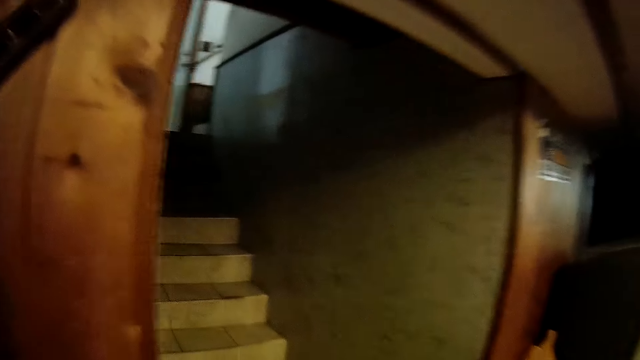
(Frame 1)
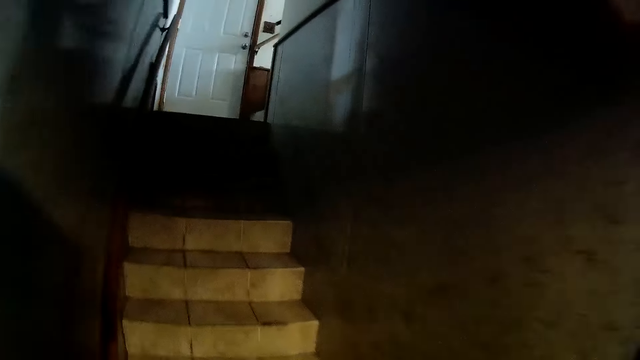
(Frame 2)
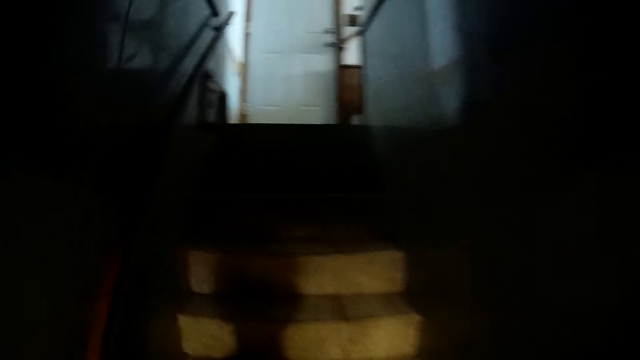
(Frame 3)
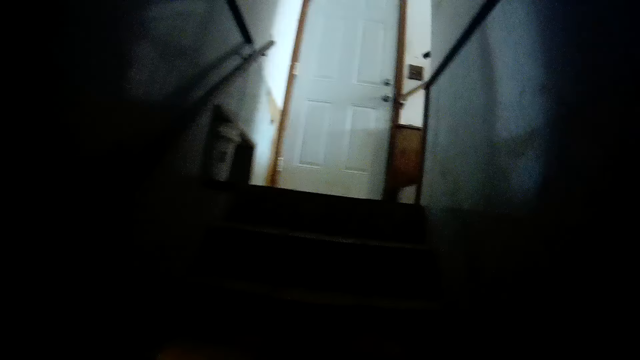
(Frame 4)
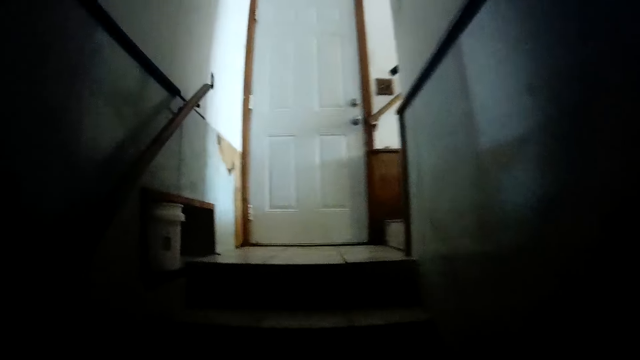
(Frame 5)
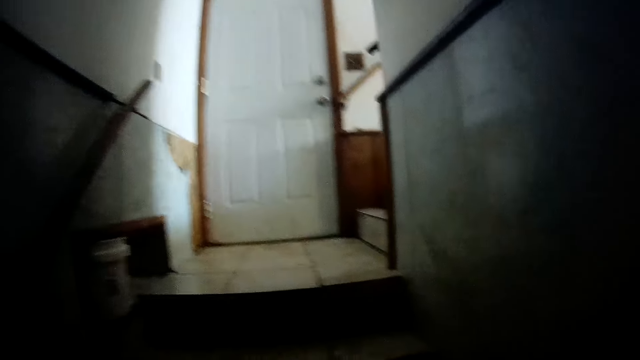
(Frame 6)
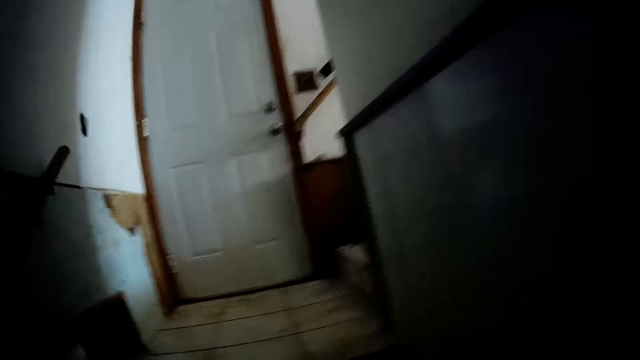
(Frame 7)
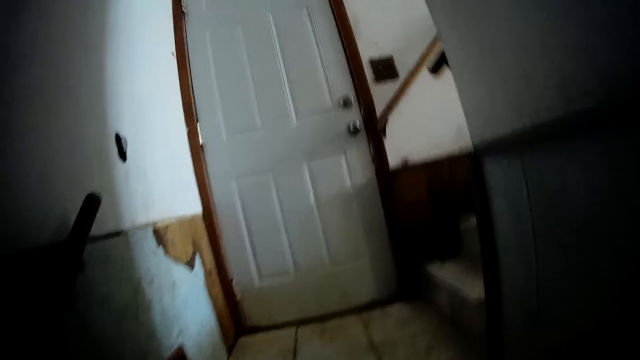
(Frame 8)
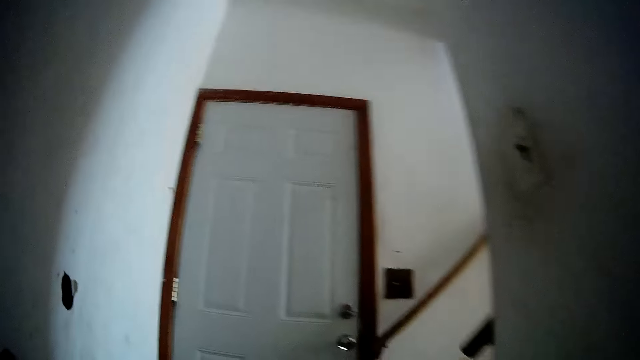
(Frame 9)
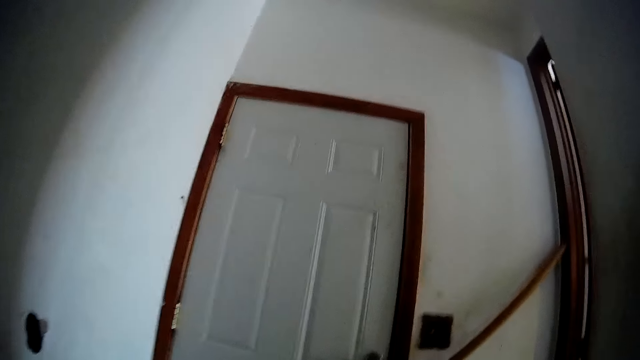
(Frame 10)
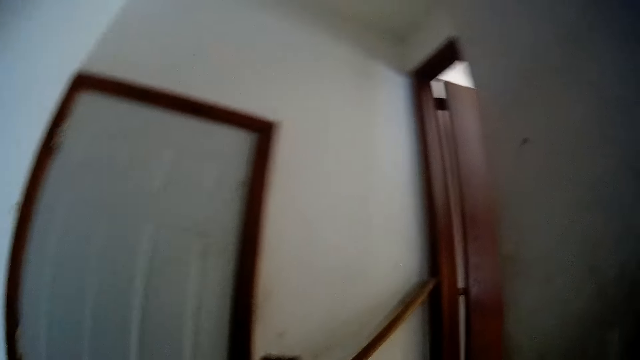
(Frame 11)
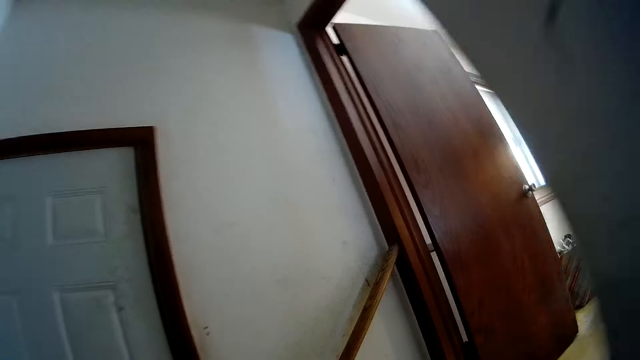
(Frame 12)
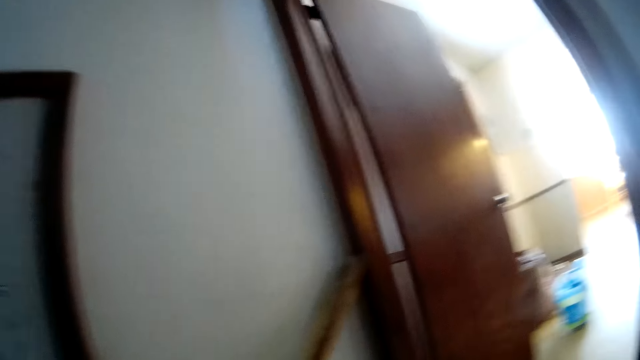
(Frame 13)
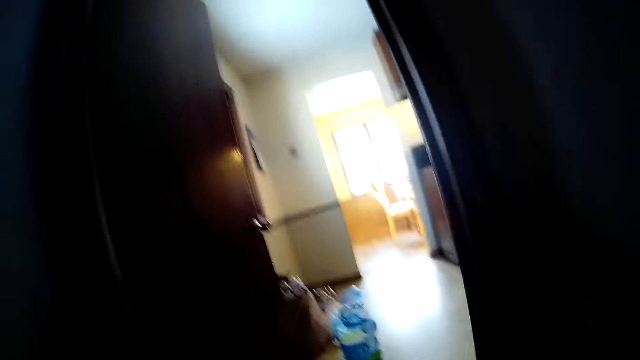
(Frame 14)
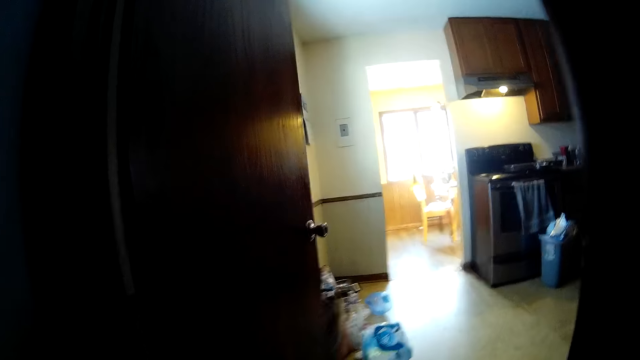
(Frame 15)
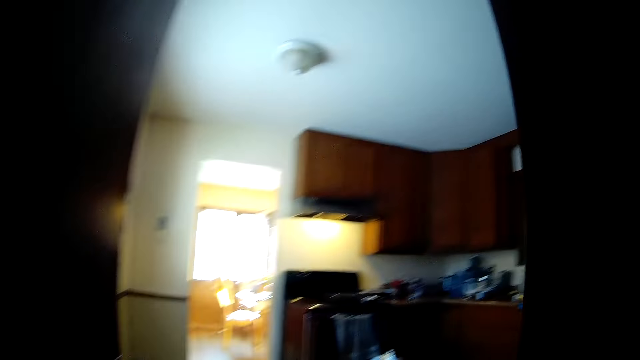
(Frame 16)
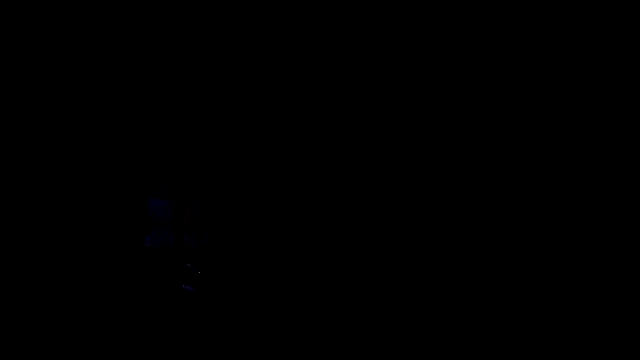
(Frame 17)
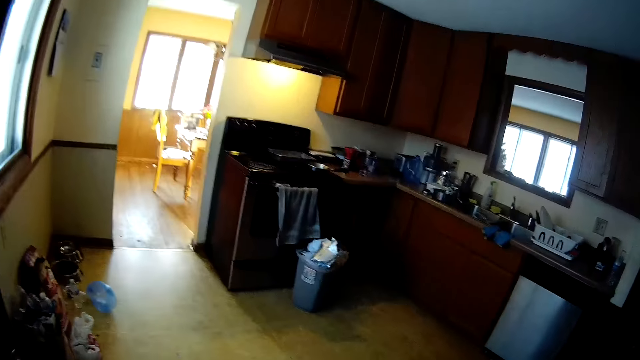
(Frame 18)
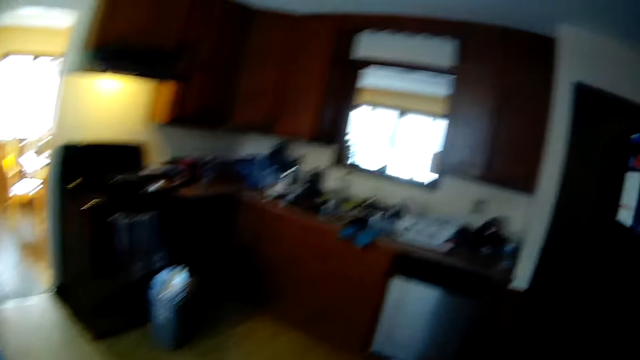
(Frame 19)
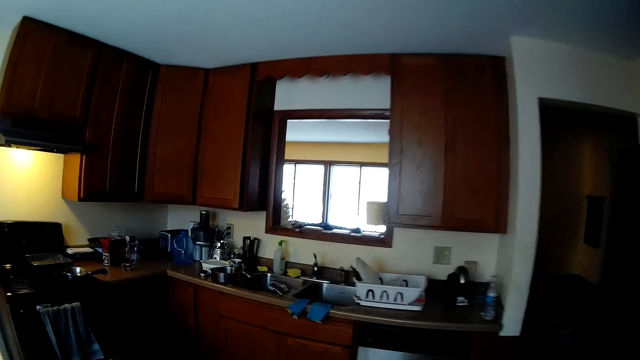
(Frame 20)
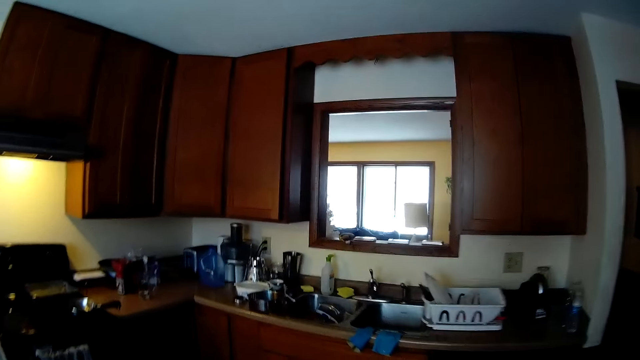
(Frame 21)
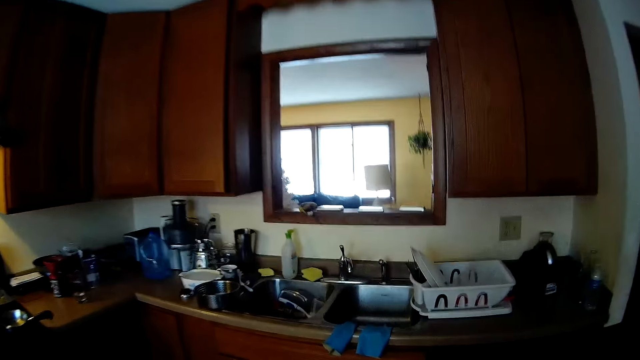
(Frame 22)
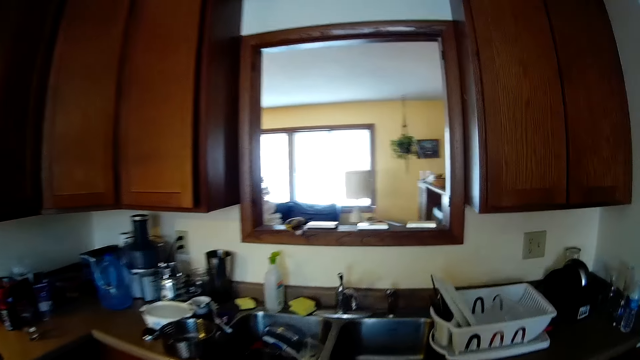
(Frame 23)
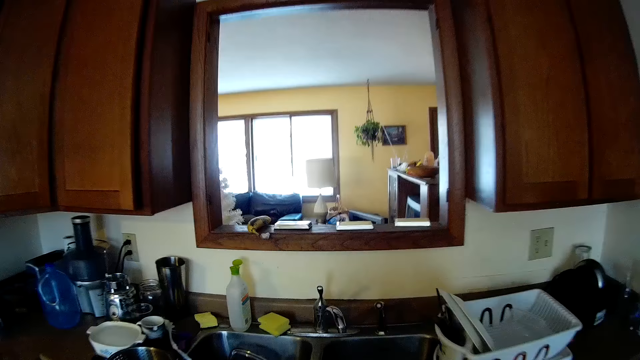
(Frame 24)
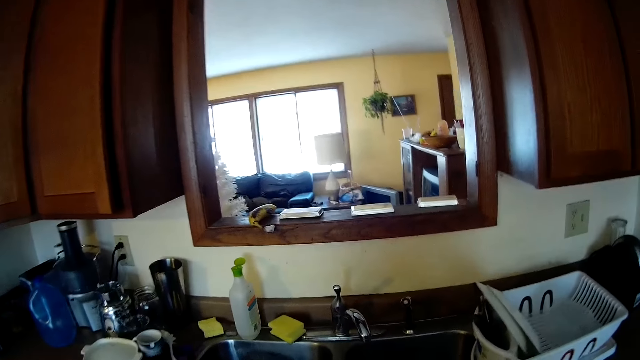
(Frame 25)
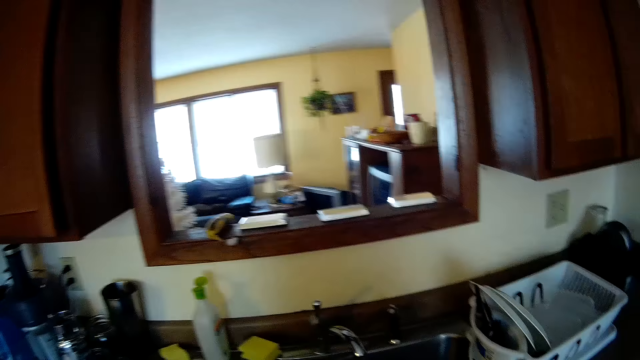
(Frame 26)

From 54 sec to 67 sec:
The camera wearer walks around.

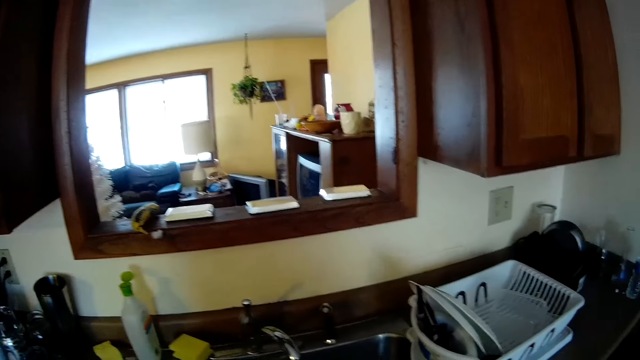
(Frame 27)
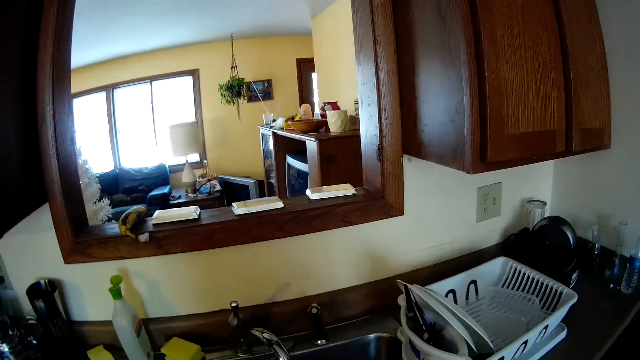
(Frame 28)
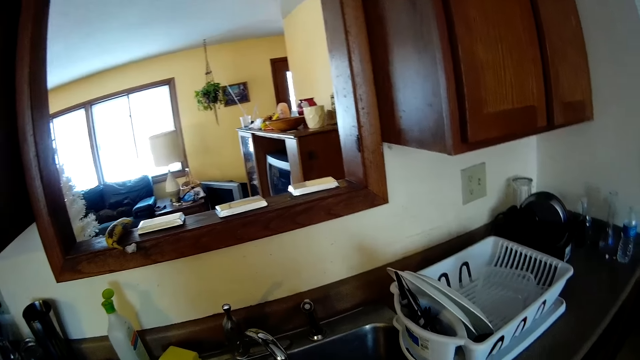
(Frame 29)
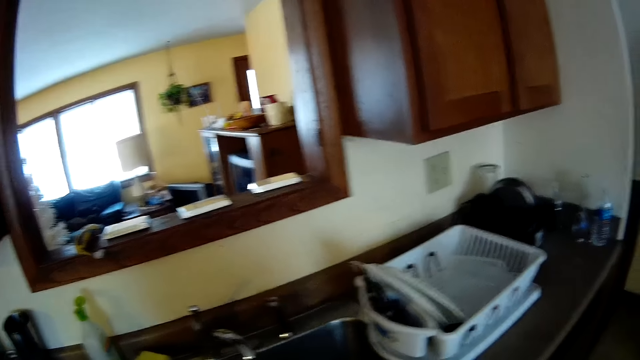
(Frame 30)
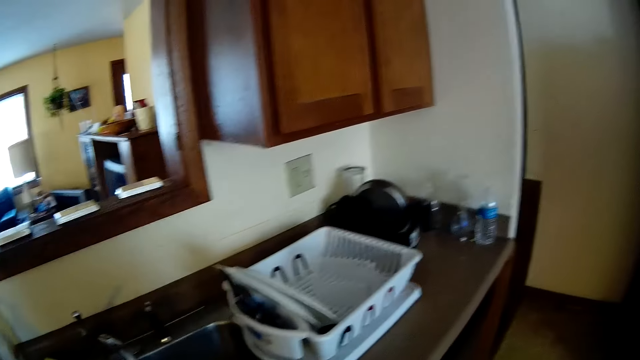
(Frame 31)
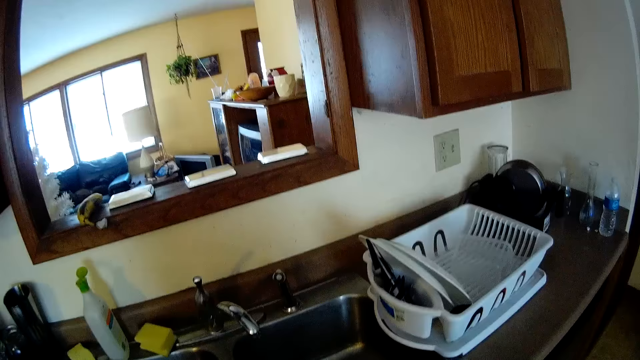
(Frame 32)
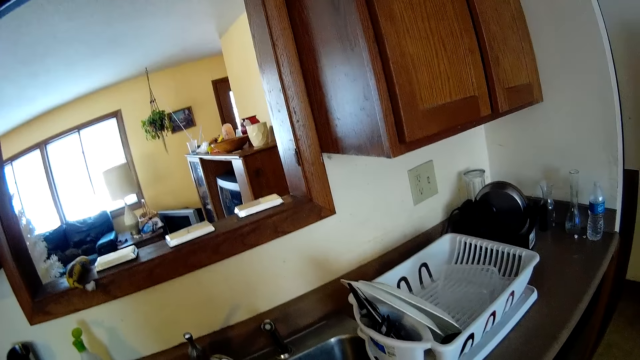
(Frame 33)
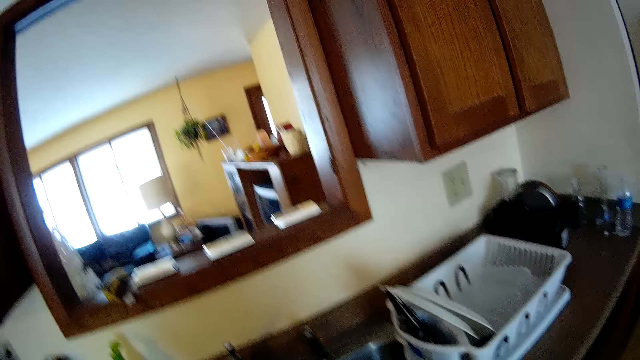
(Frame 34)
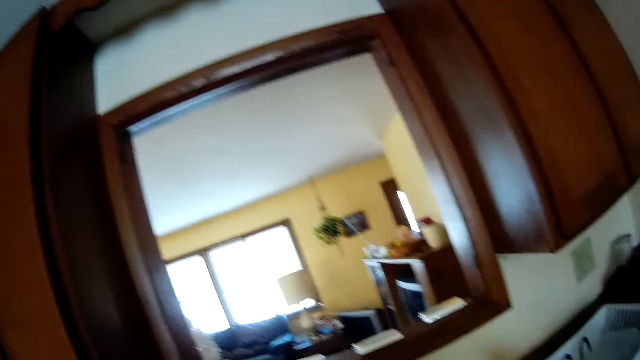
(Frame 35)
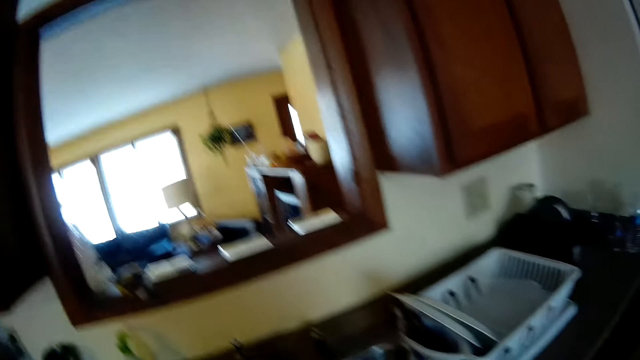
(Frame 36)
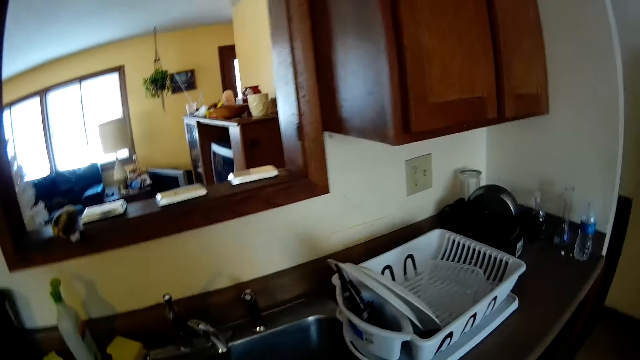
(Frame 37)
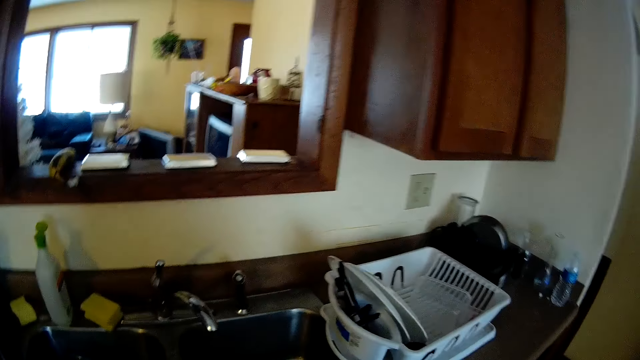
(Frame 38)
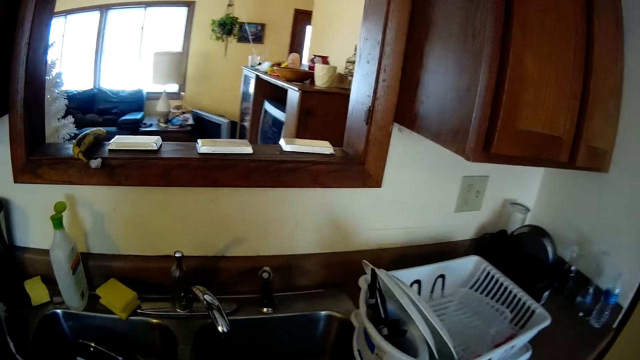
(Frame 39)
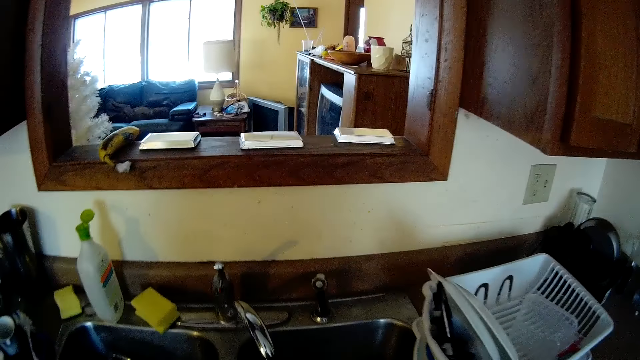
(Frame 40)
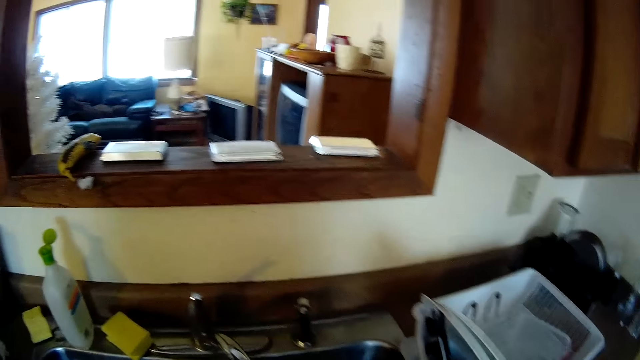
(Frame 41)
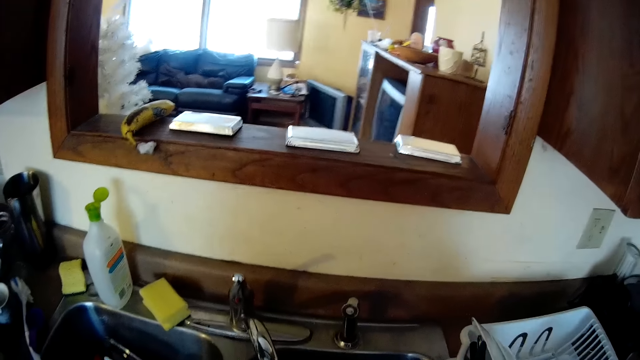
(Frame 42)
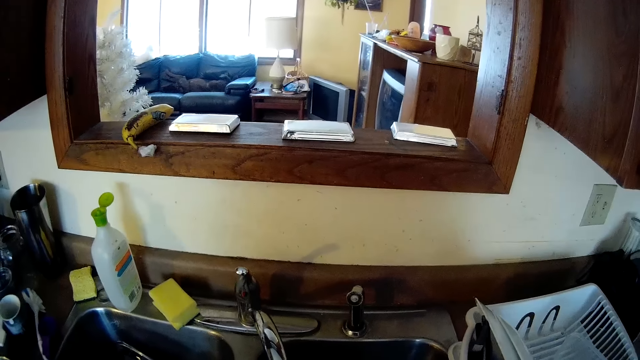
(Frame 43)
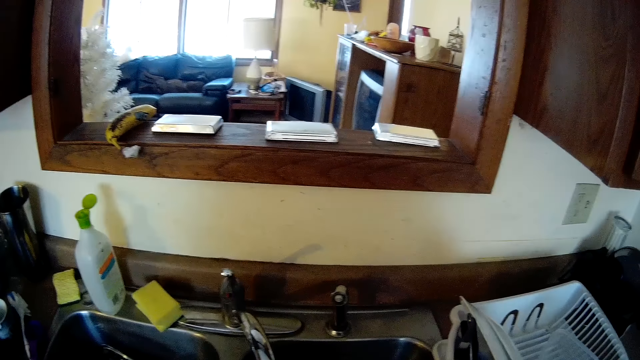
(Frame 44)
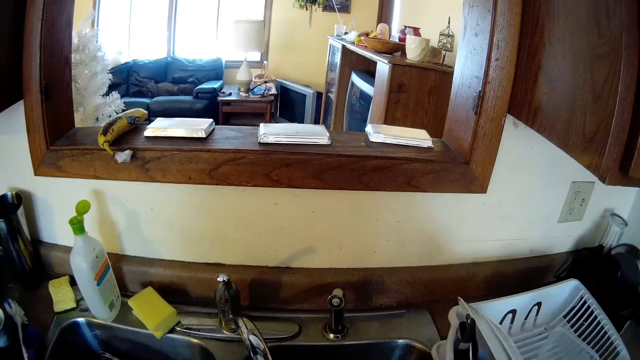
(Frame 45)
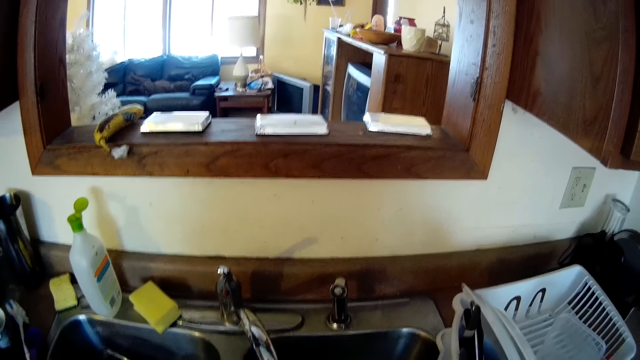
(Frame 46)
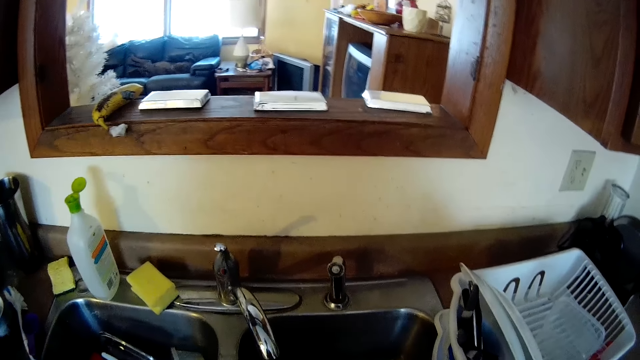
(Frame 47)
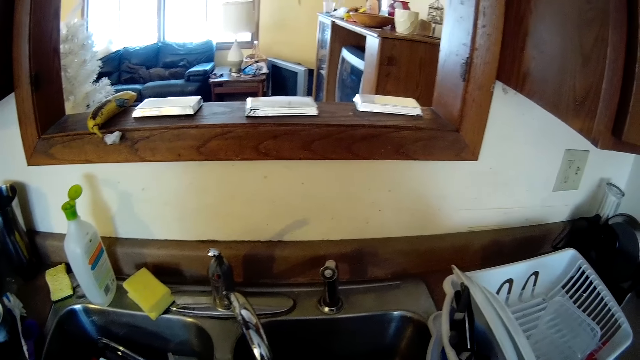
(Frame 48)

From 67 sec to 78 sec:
The camera wearer looks around and looks at the sink.
